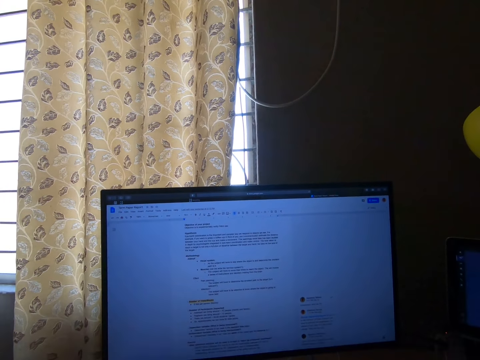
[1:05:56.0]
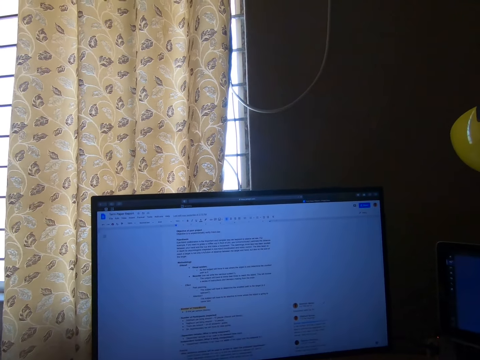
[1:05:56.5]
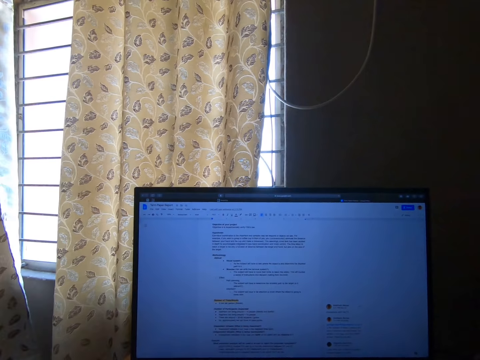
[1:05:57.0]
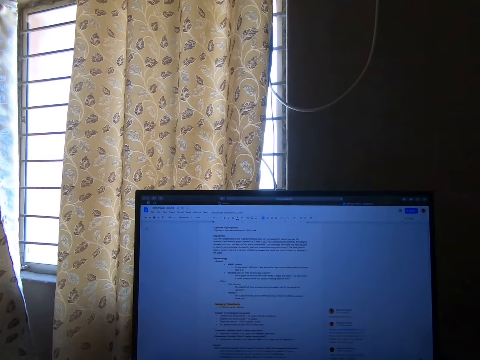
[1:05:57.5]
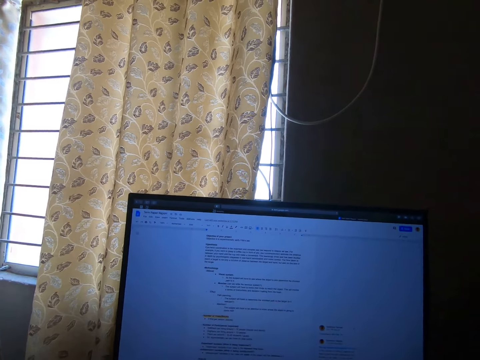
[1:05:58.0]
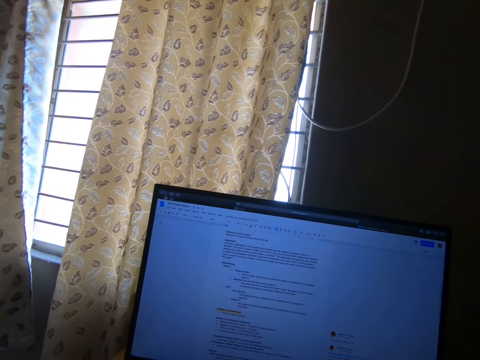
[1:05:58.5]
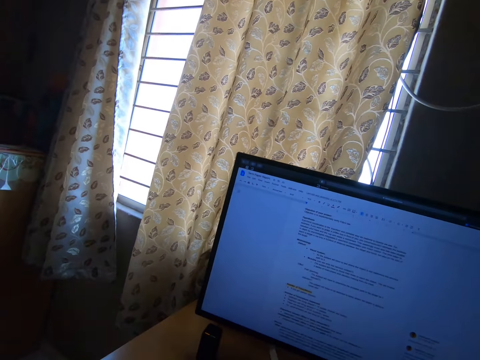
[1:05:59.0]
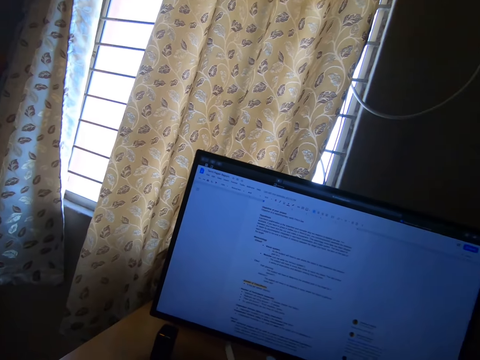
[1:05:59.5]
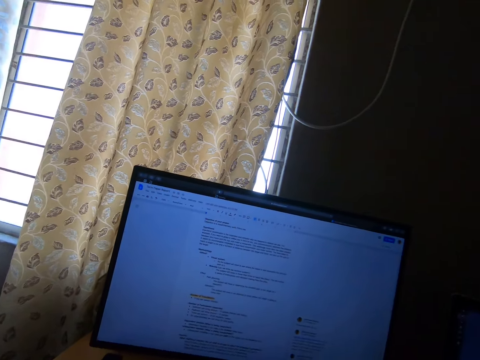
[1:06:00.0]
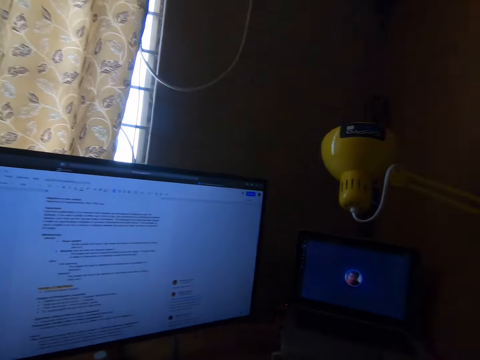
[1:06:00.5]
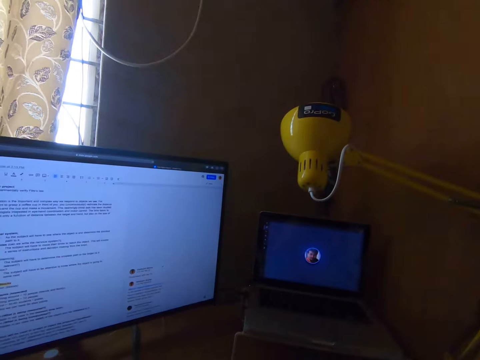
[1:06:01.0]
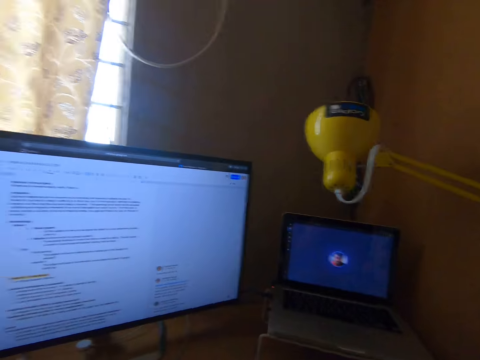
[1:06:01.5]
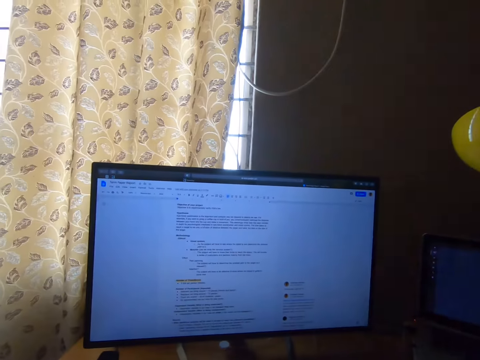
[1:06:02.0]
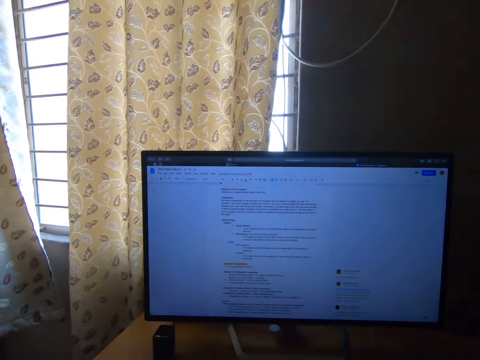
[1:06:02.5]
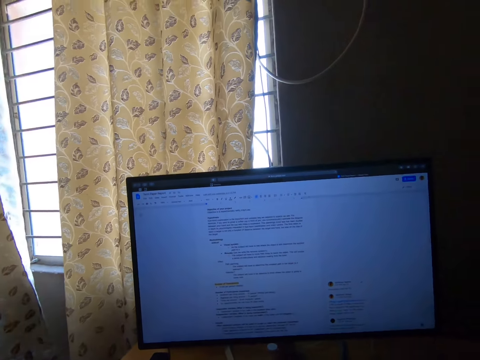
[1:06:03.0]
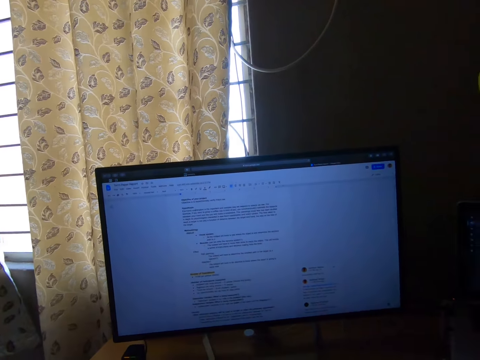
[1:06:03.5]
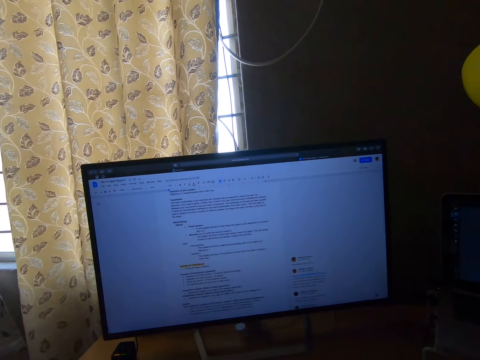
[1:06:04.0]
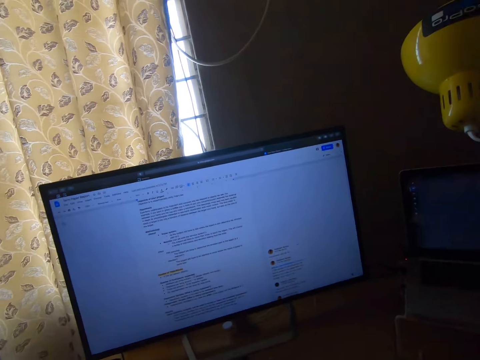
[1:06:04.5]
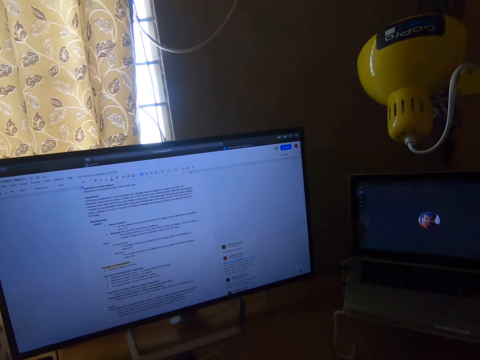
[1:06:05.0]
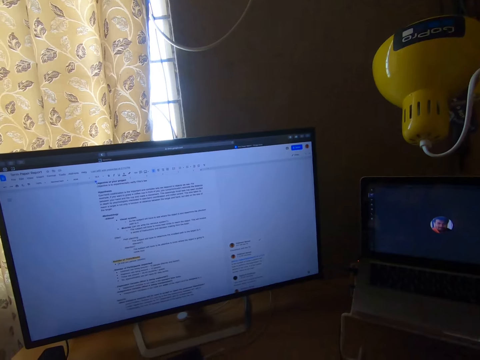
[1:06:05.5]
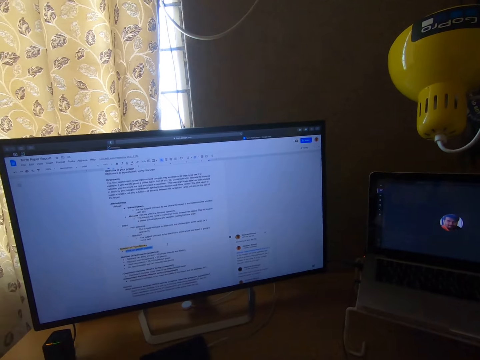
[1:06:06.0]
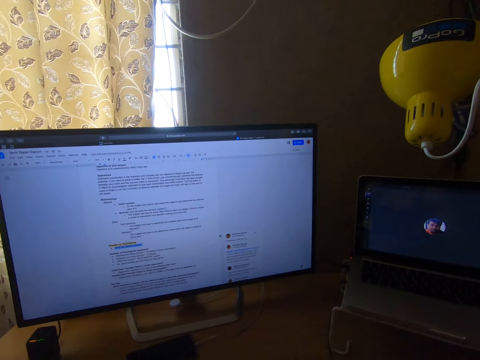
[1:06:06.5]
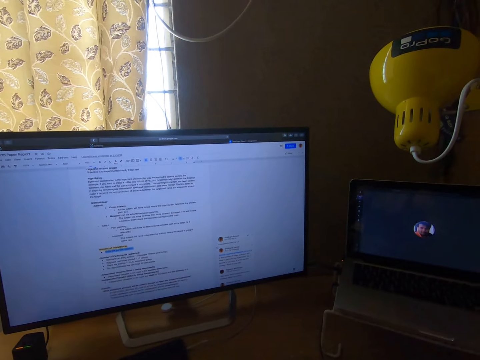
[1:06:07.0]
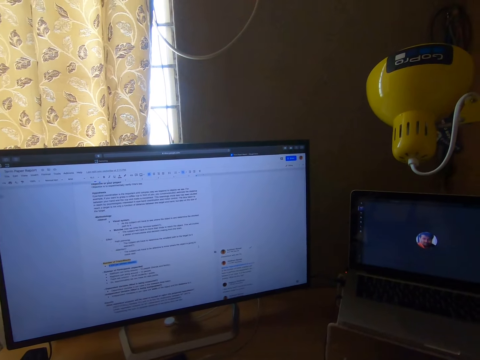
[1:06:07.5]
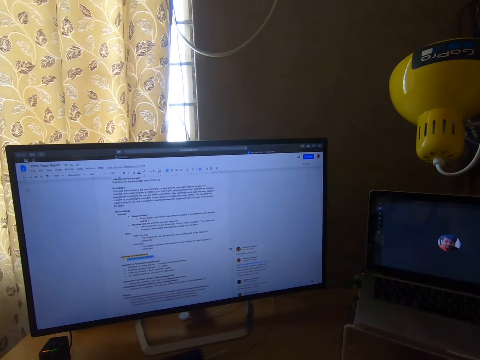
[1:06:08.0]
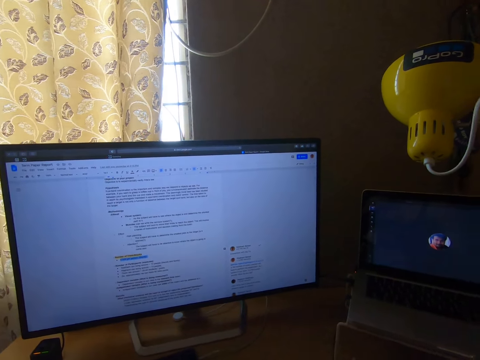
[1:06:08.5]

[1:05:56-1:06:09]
The camera wearer reads the contents on the desktop screen.

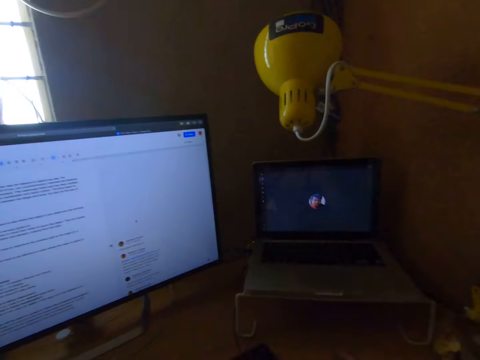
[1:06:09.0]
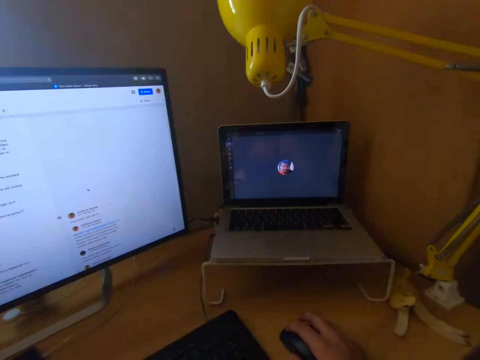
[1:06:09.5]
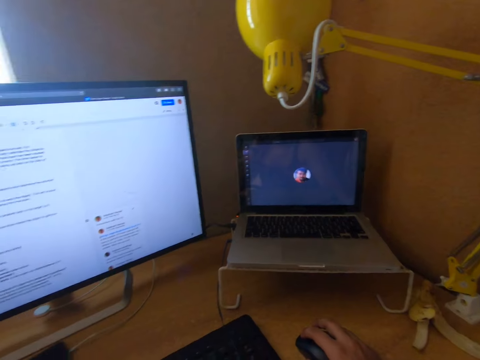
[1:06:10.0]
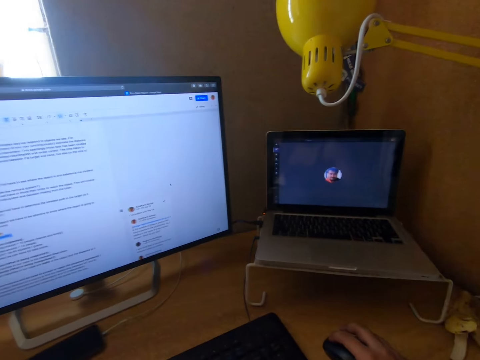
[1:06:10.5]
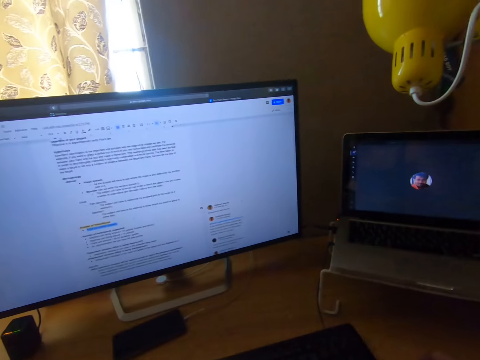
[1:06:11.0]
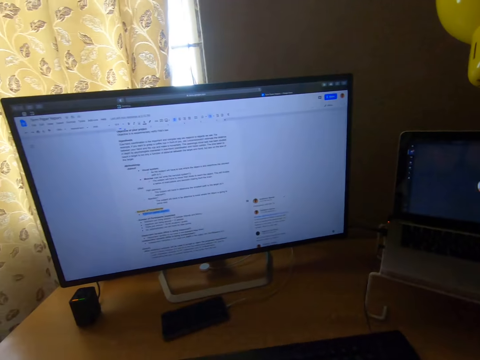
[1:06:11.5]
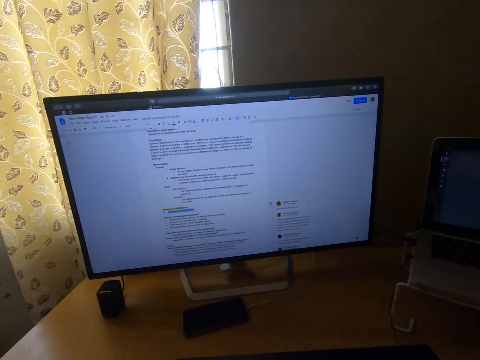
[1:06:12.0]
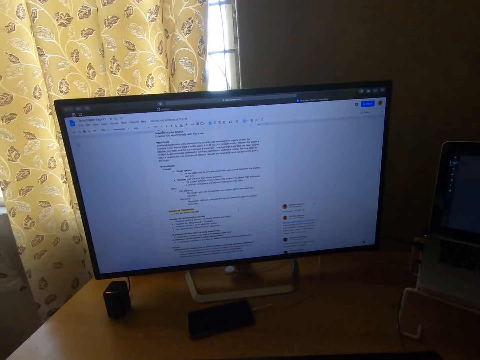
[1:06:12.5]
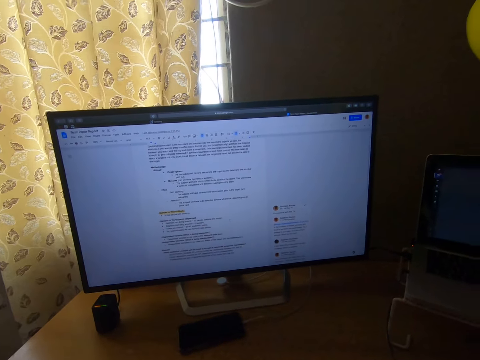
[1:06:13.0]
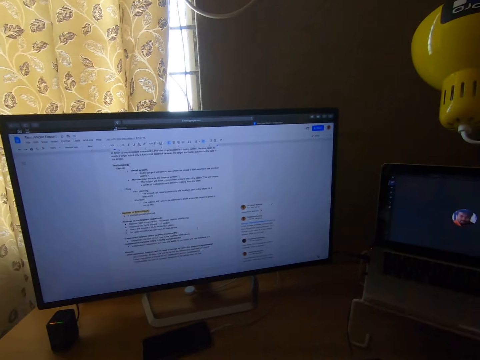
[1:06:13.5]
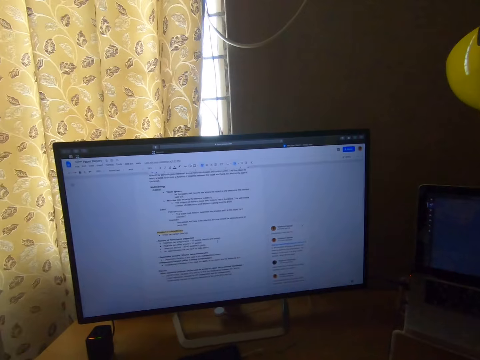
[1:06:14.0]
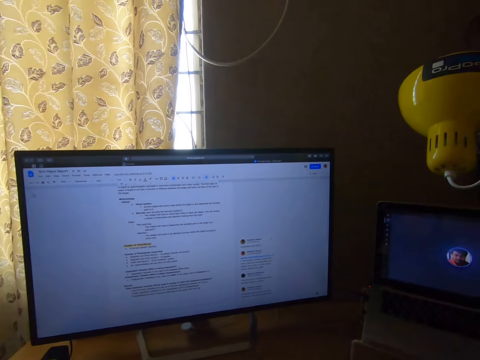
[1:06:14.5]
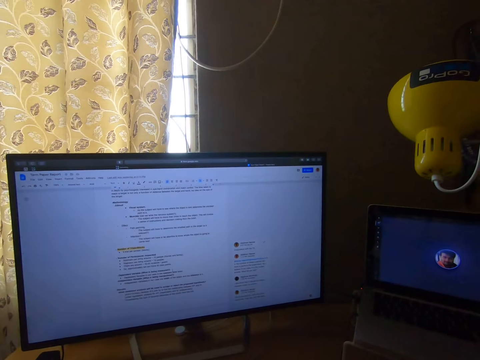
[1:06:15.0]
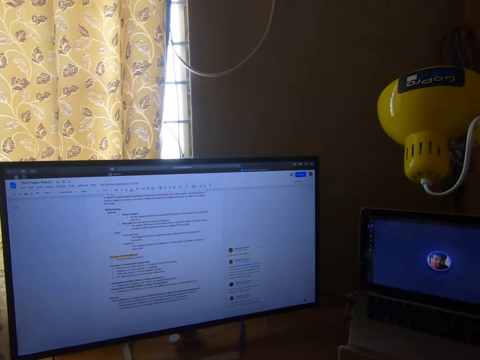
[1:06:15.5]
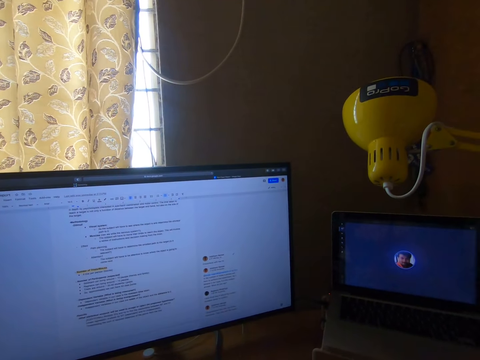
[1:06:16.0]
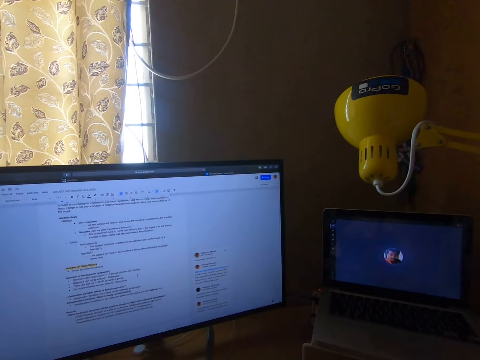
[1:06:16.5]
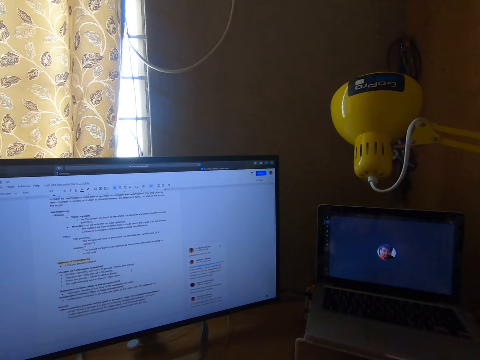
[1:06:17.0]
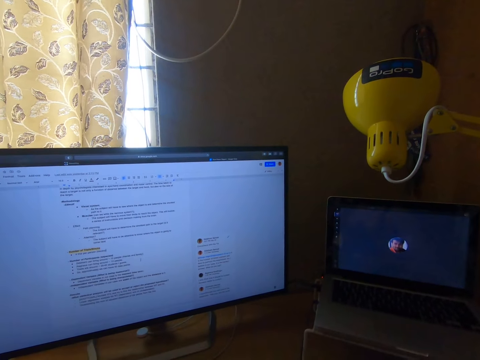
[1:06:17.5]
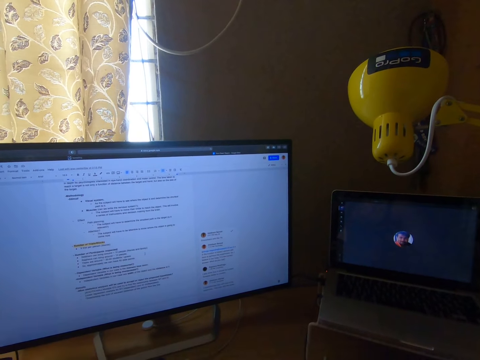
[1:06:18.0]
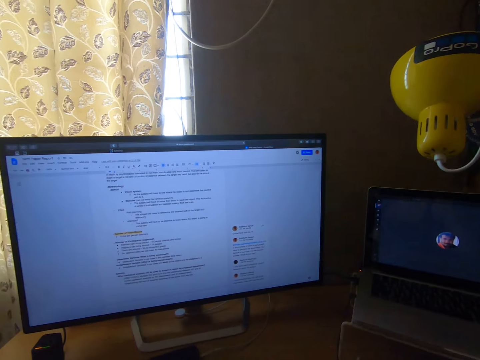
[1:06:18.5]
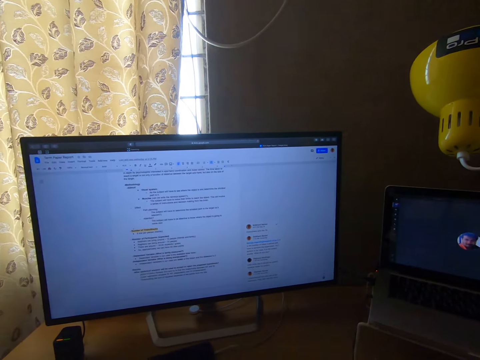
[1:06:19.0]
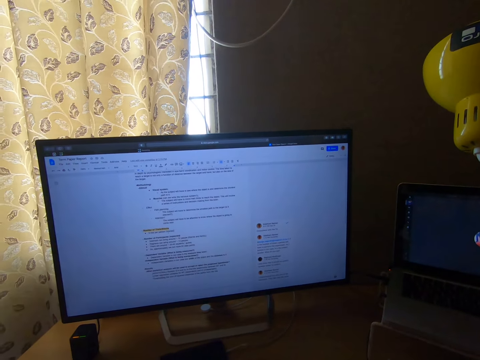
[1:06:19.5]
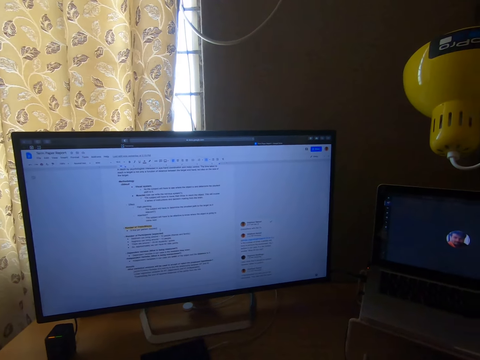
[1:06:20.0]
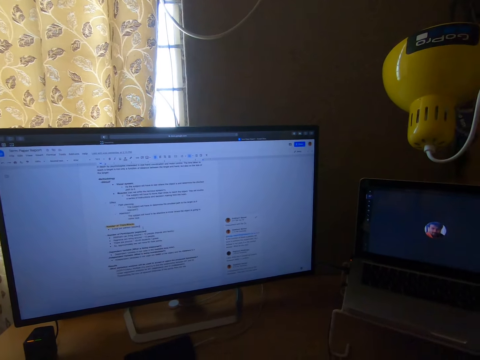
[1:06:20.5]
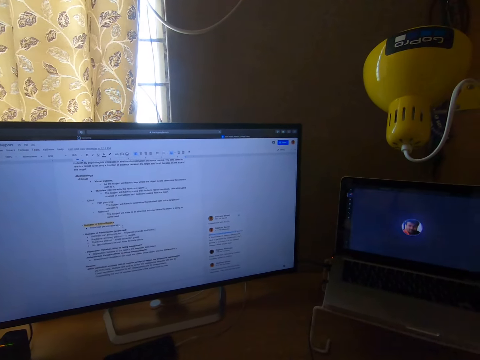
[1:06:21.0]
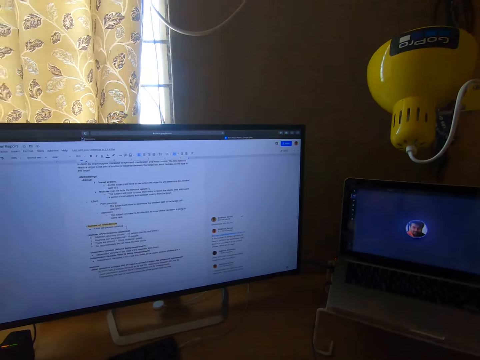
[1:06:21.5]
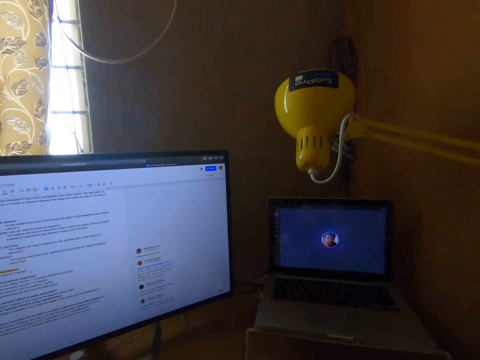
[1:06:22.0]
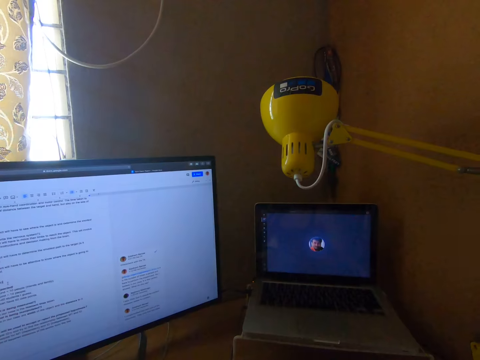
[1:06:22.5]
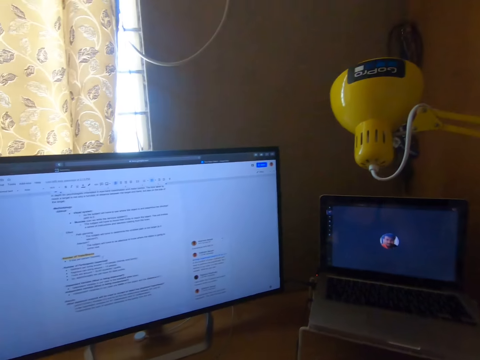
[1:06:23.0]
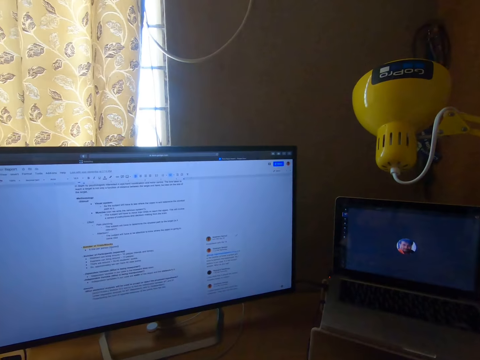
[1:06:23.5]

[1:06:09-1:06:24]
The camera wearer looks at the laptop screen. They look at the desktop screen.
